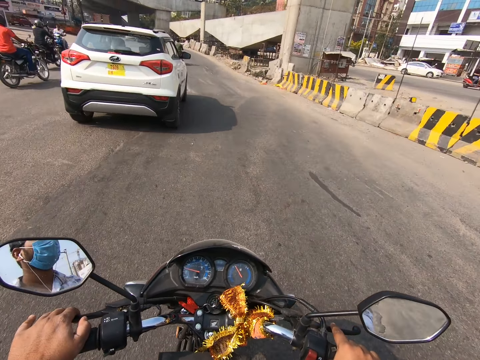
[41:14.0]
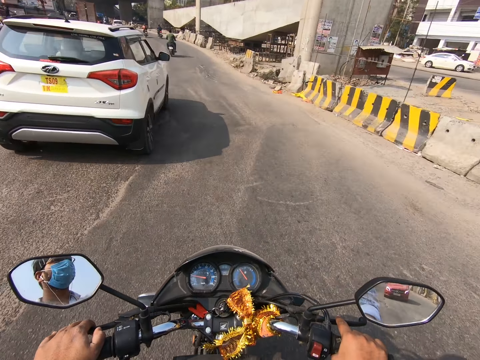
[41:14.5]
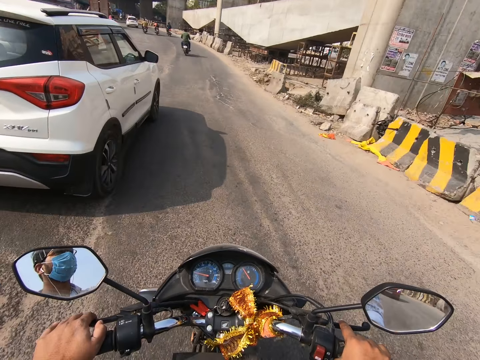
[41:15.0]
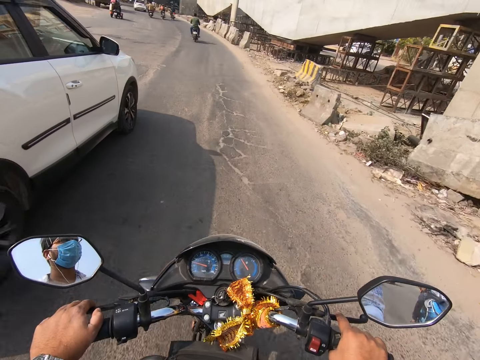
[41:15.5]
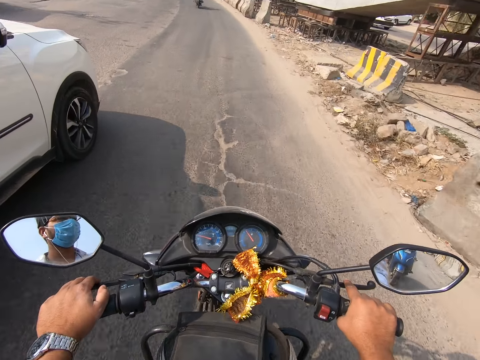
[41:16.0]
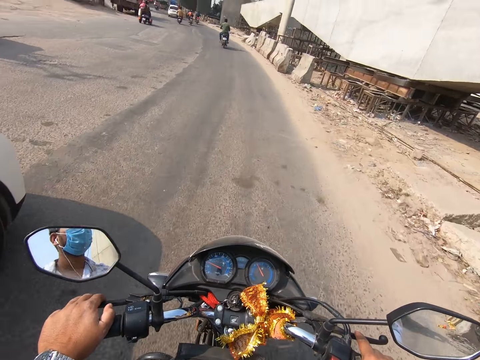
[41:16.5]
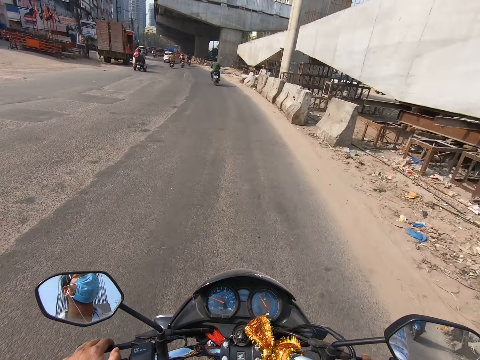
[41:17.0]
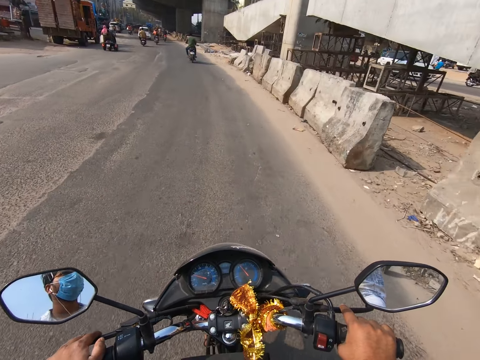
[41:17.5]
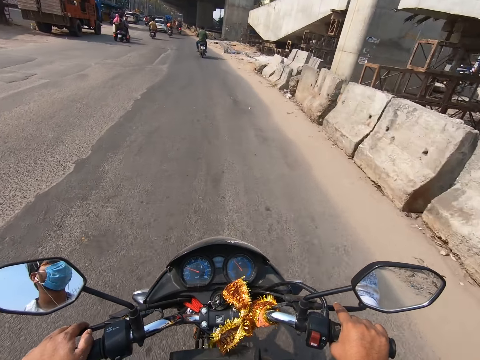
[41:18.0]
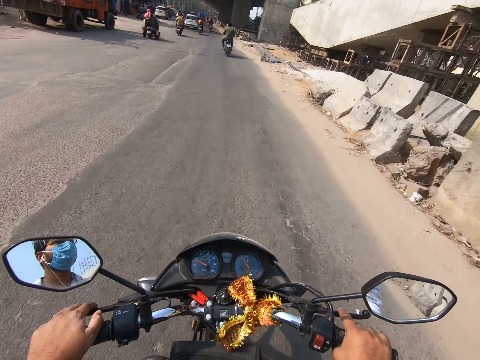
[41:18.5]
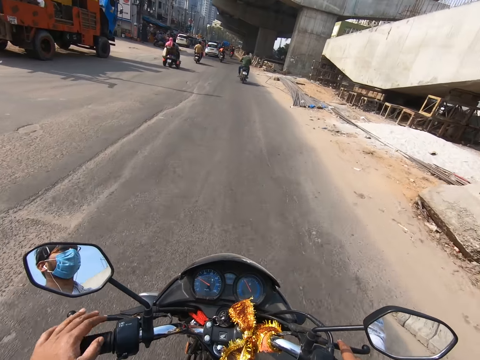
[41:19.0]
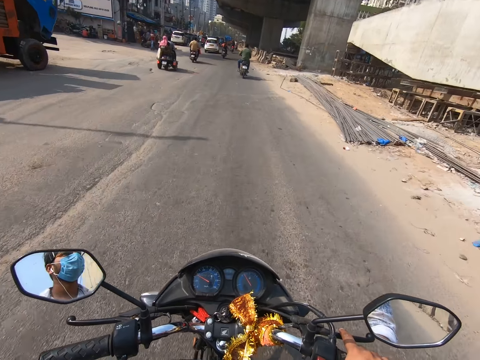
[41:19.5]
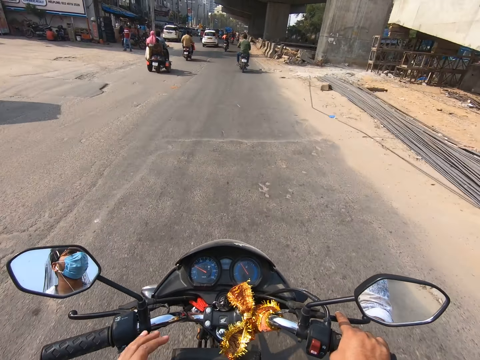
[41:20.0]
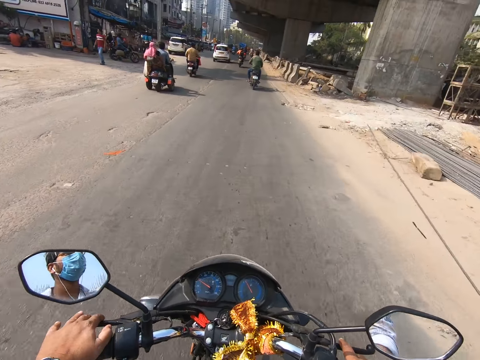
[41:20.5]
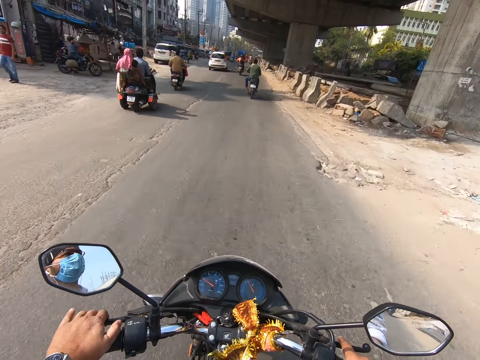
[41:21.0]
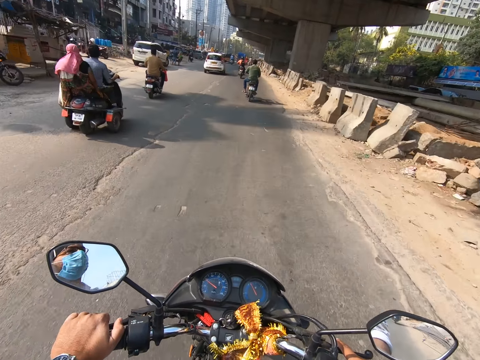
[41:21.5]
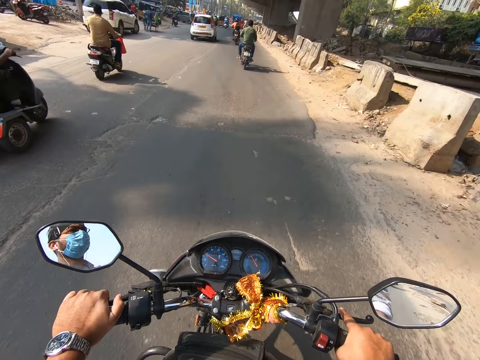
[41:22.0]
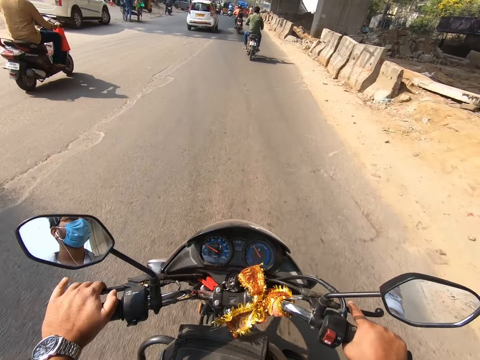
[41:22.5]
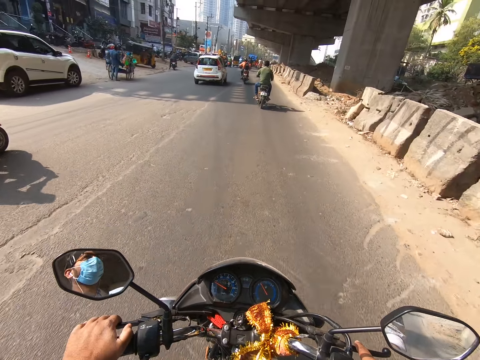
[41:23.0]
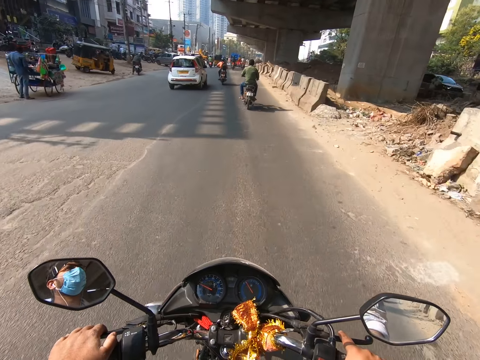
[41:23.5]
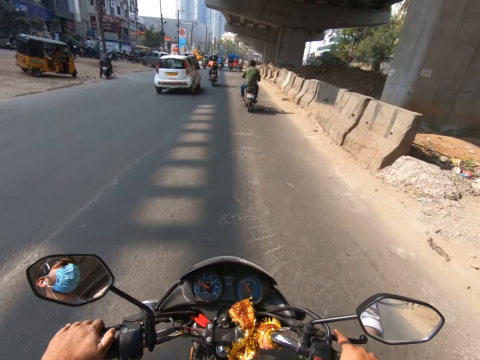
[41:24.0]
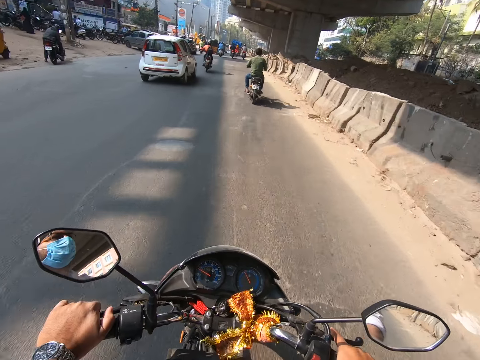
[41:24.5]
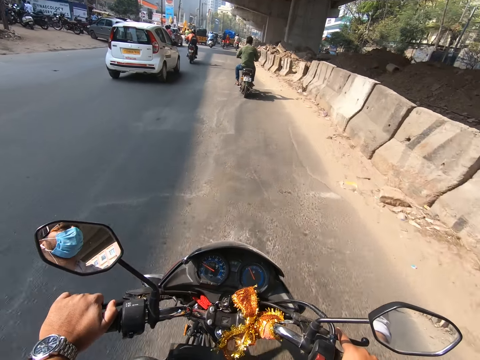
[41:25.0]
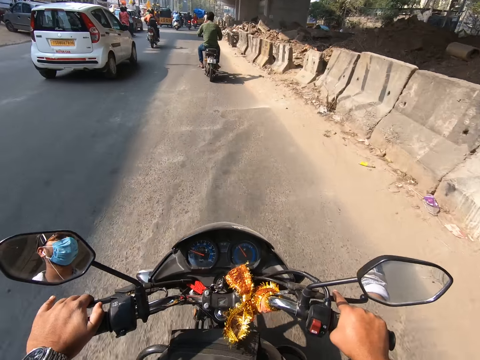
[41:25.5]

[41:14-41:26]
The camera wearer rides past a white car. He adjusts his hands on a motorbike. He rides past a rider. He drives the motorbike on the road. He rides past another rider.

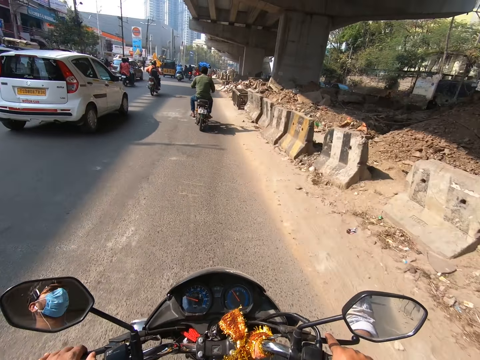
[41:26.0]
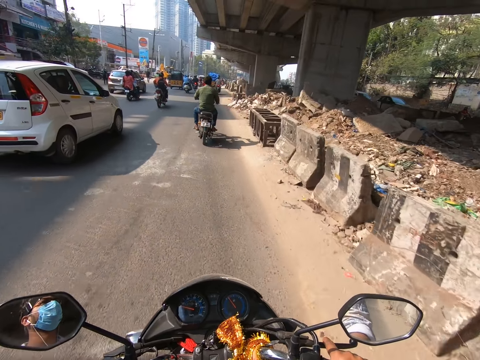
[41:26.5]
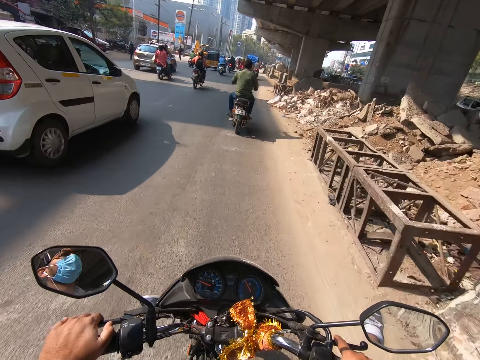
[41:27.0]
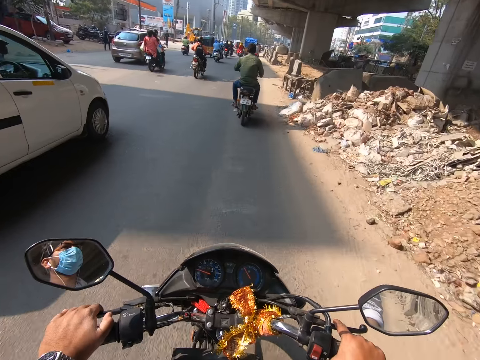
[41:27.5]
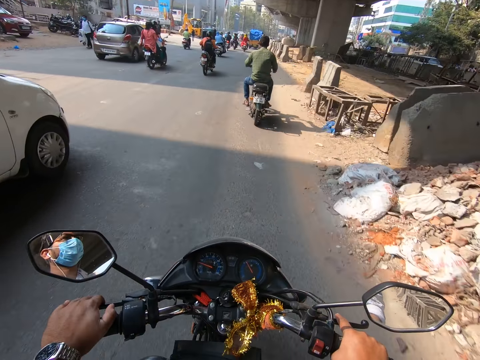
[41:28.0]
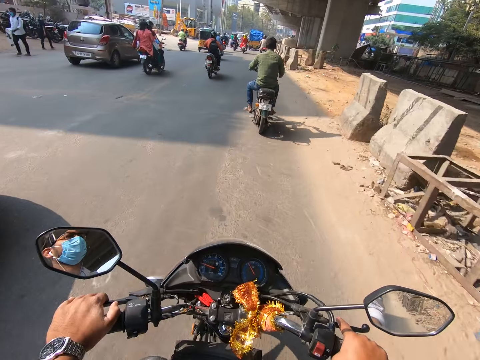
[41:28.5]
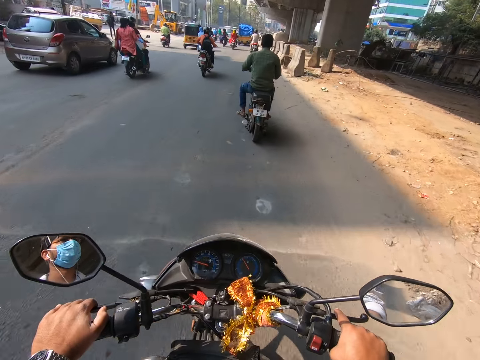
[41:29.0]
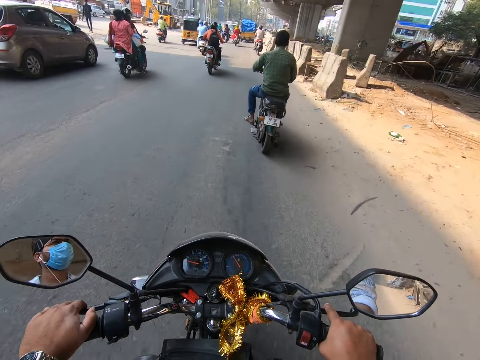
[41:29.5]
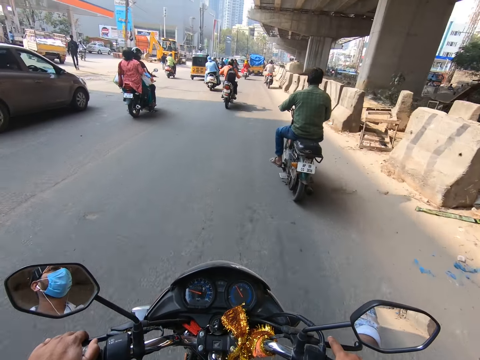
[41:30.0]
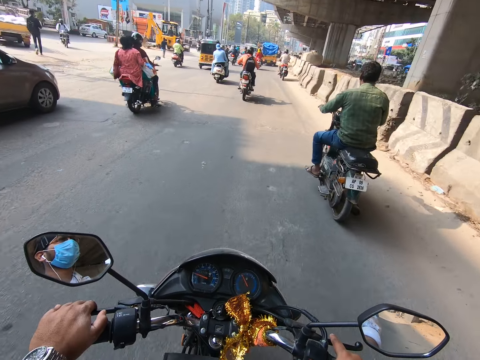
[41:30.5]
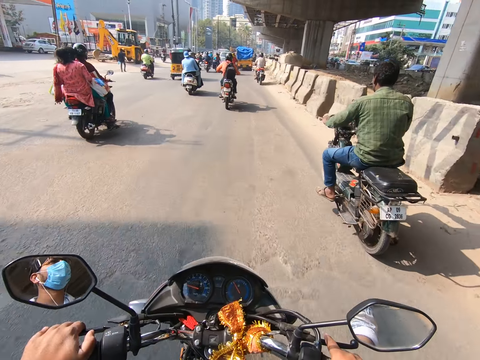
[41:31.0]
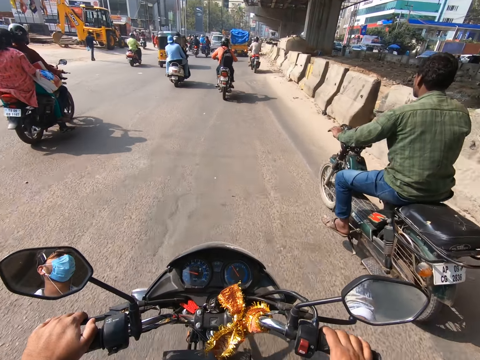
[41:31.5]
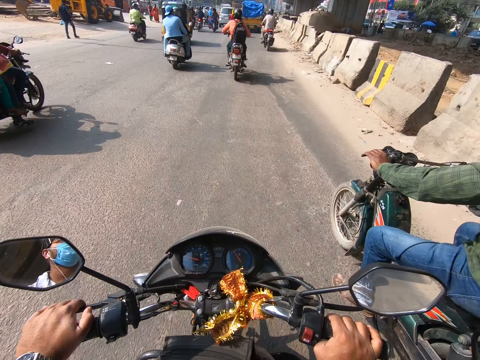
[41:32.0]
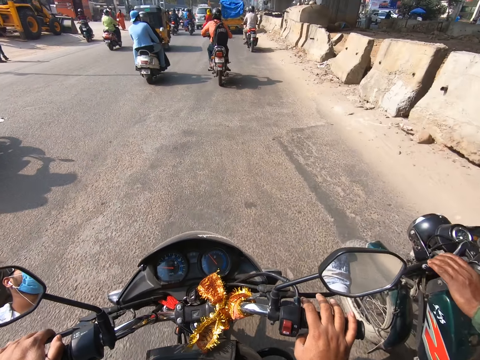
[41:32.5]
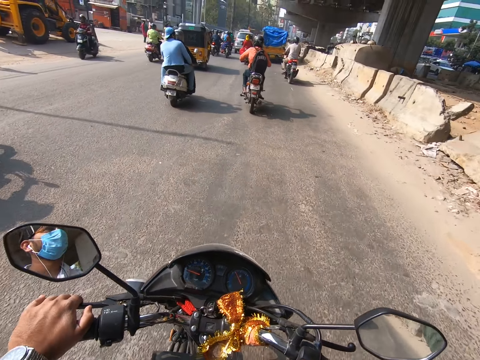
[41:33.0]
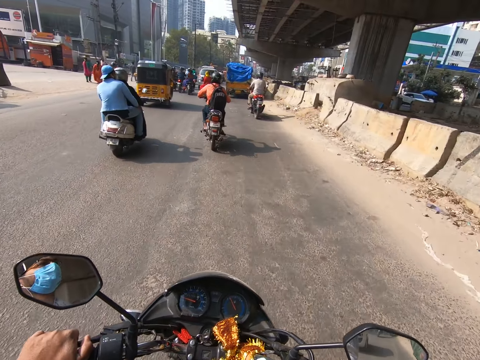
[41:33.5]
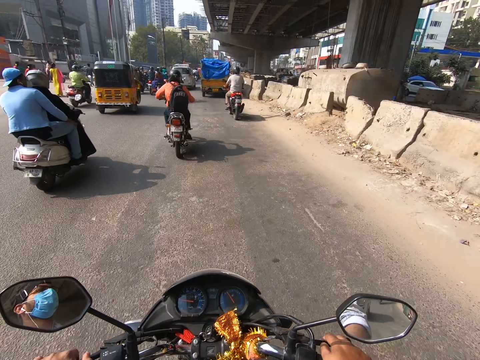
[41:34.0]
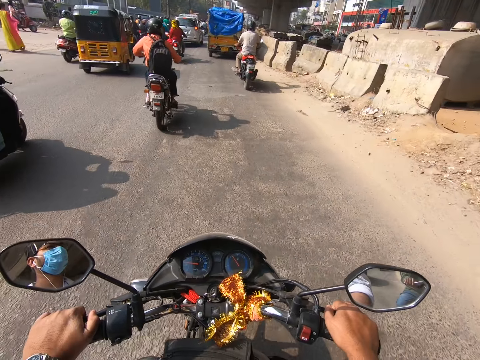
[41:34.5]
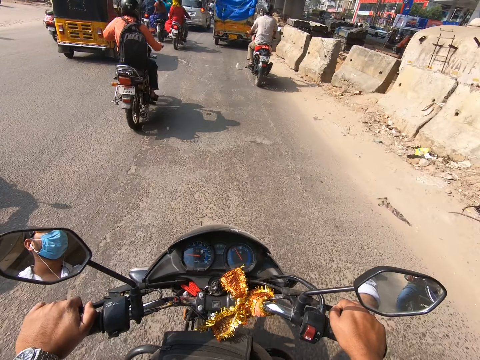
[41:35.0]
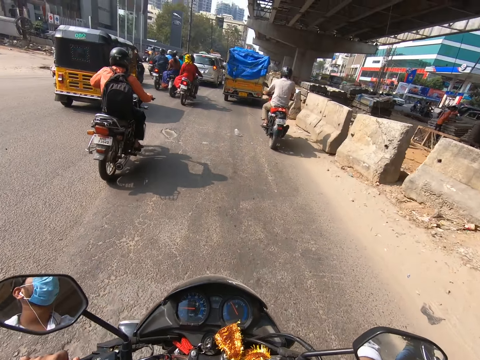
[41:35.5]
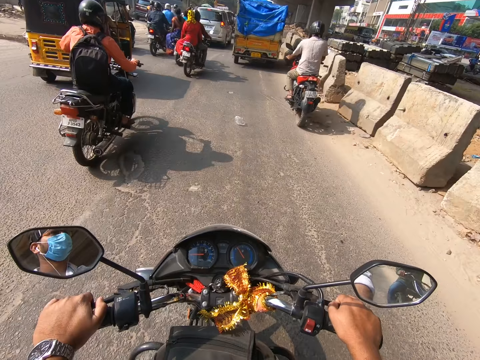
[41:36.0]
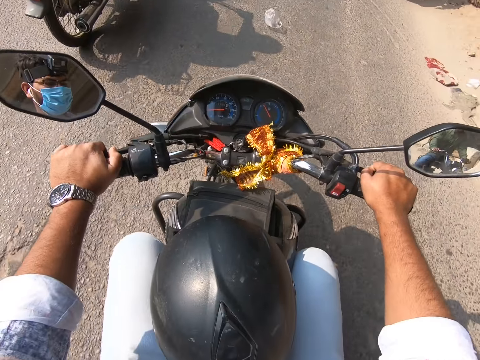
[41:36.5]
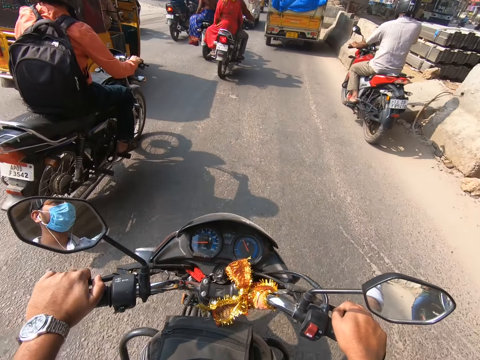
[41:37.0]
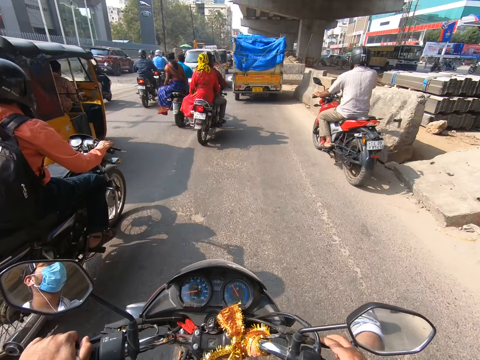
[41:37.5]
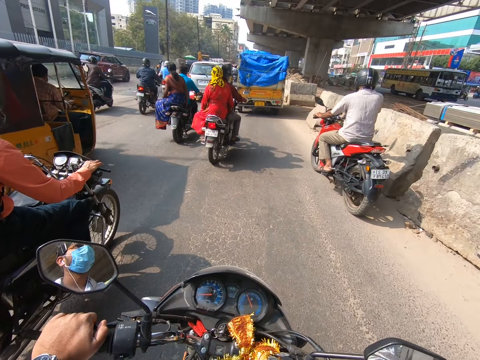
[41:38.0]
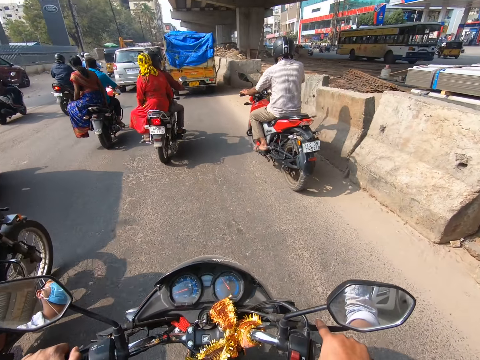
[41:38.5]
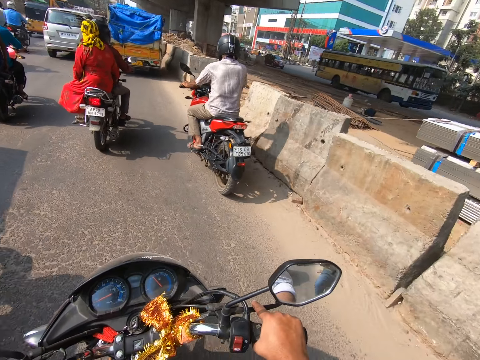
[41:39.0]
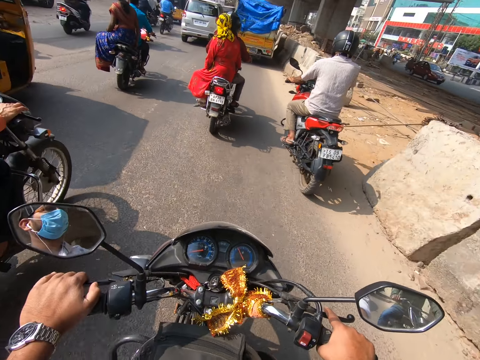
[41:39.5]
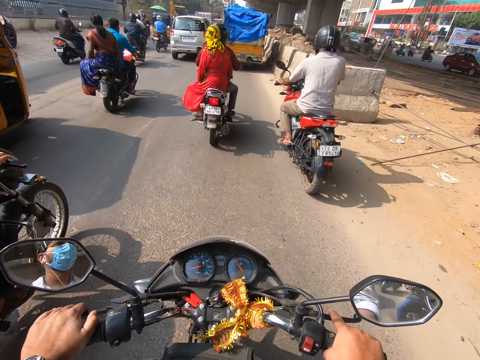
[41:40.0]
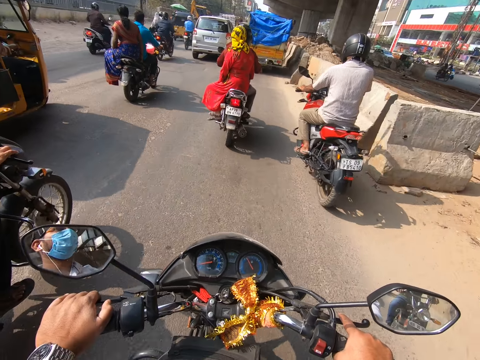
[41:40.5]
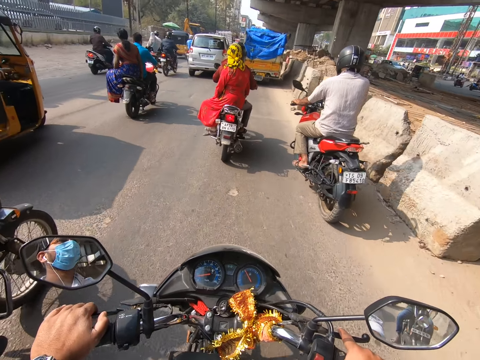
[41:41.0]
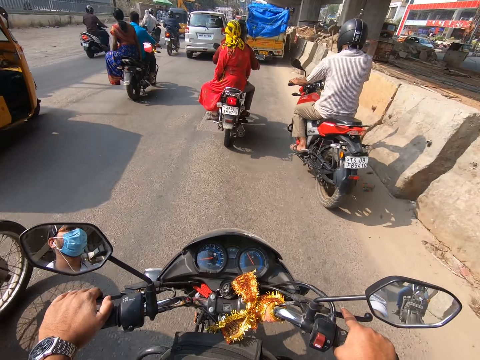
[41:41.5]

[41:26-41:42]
The camera wearer rides past a white car. They ride past a rider. They ride past another rider.
